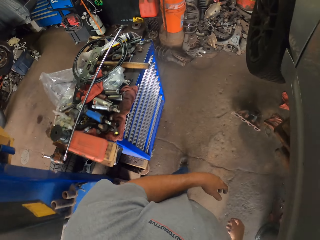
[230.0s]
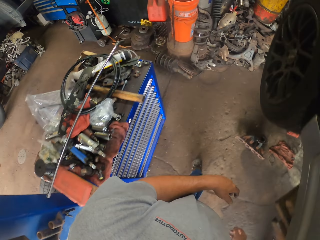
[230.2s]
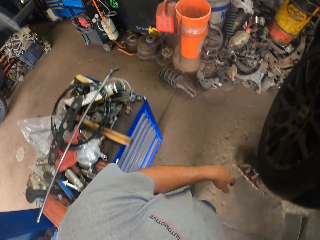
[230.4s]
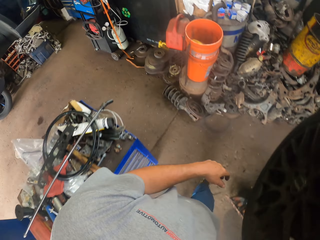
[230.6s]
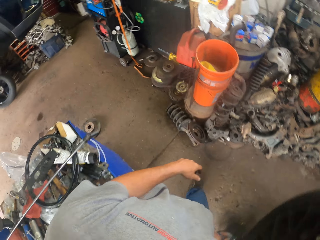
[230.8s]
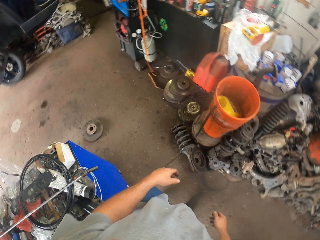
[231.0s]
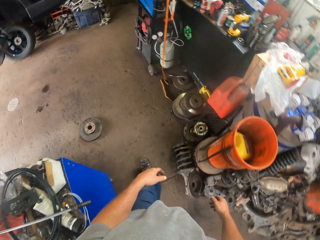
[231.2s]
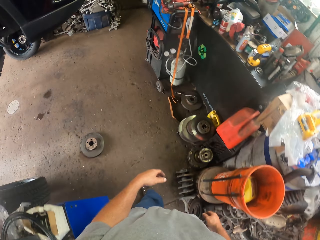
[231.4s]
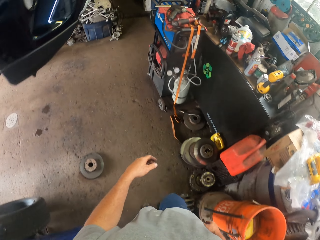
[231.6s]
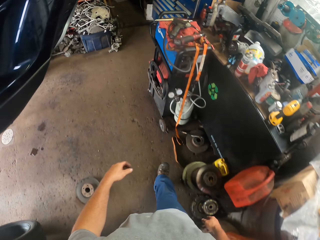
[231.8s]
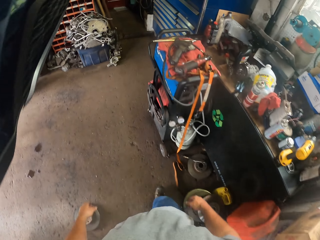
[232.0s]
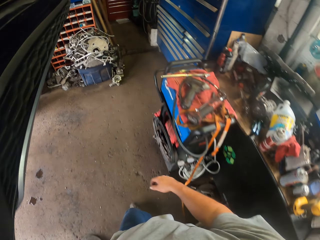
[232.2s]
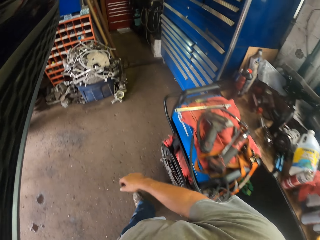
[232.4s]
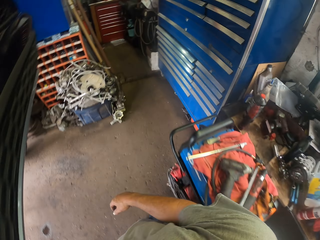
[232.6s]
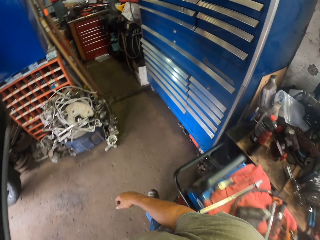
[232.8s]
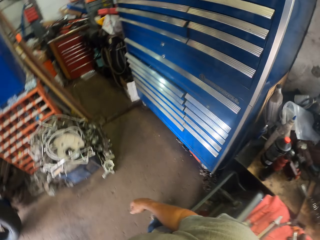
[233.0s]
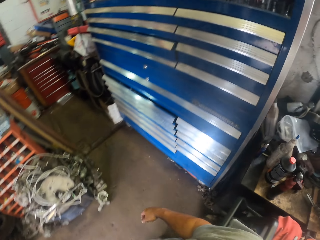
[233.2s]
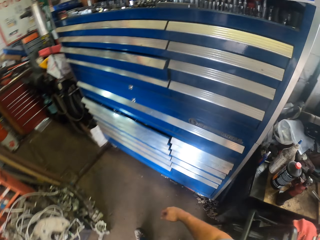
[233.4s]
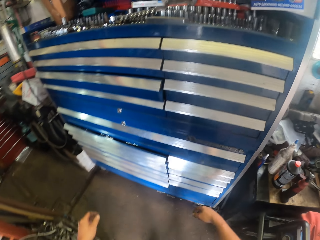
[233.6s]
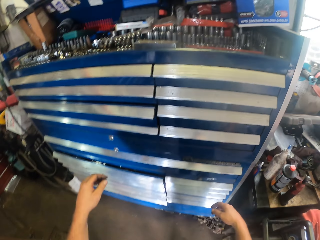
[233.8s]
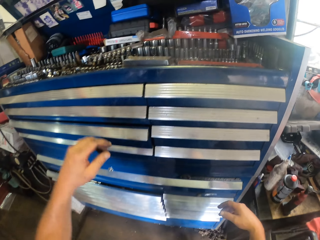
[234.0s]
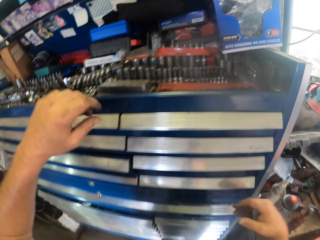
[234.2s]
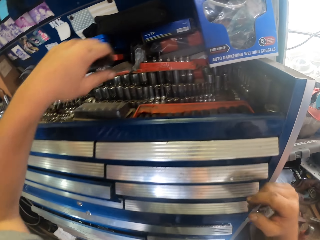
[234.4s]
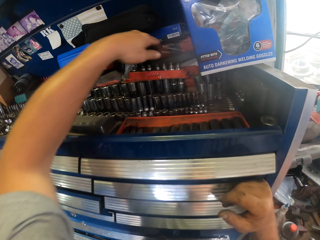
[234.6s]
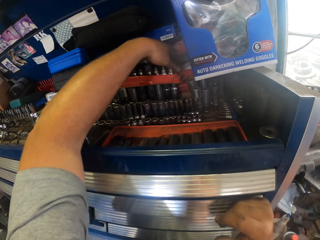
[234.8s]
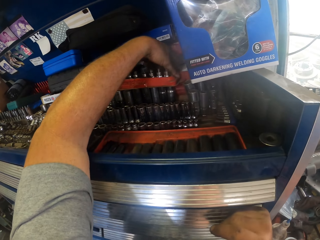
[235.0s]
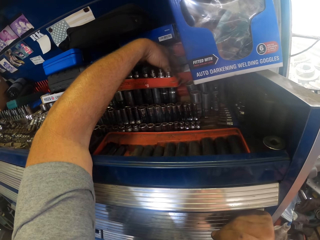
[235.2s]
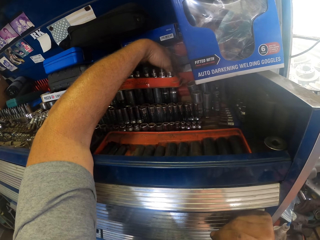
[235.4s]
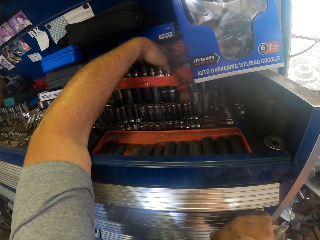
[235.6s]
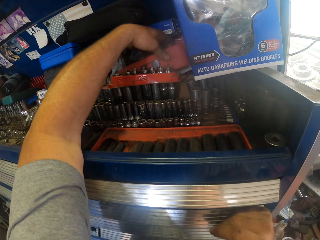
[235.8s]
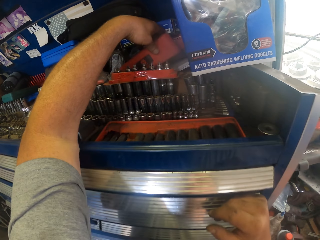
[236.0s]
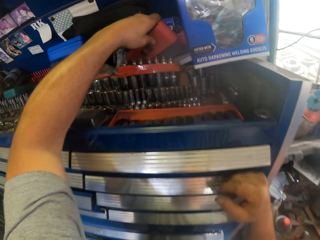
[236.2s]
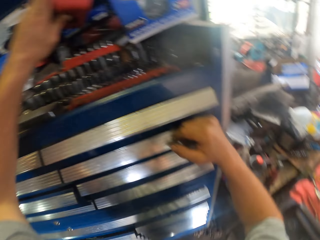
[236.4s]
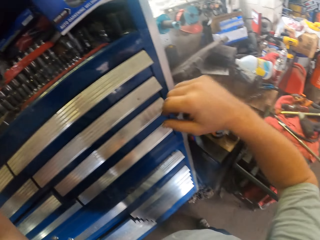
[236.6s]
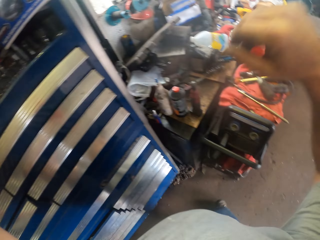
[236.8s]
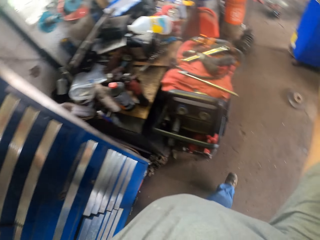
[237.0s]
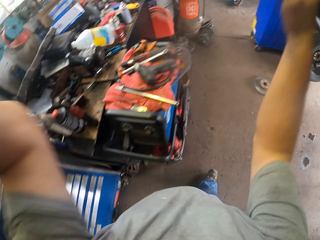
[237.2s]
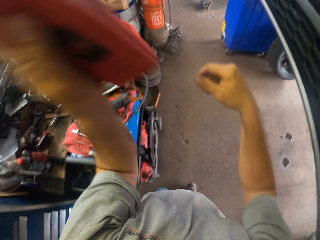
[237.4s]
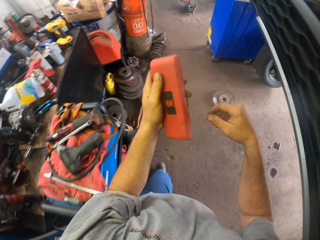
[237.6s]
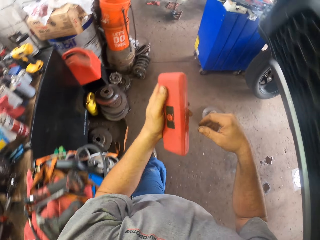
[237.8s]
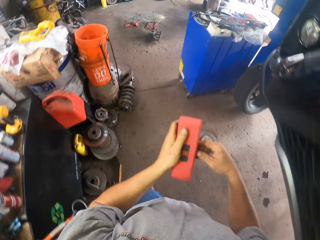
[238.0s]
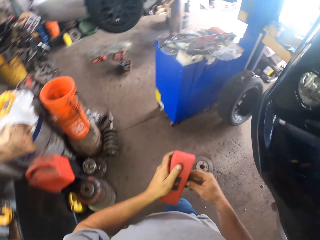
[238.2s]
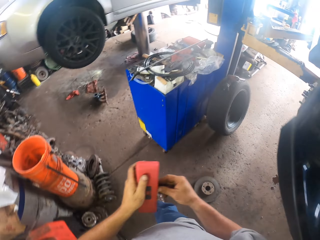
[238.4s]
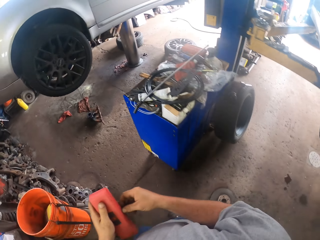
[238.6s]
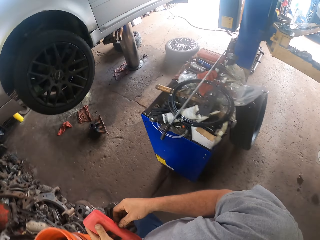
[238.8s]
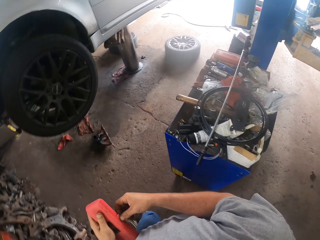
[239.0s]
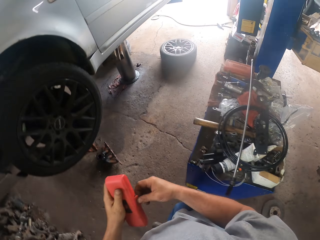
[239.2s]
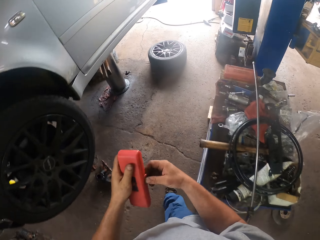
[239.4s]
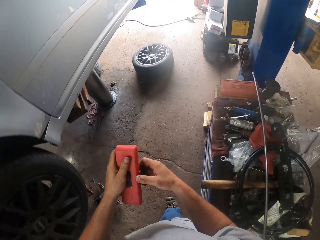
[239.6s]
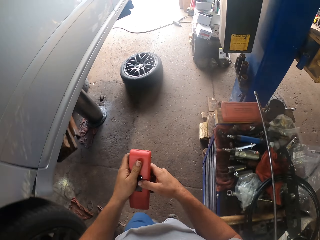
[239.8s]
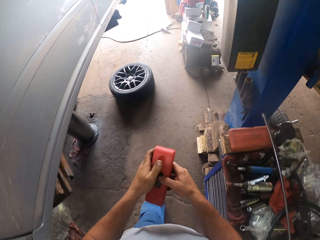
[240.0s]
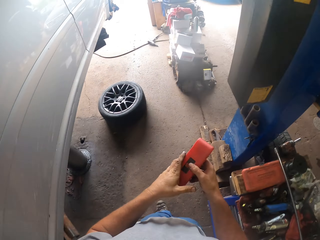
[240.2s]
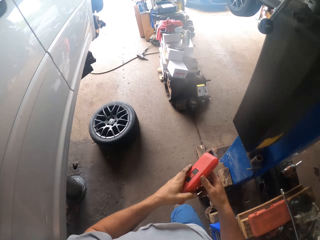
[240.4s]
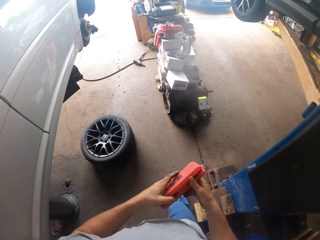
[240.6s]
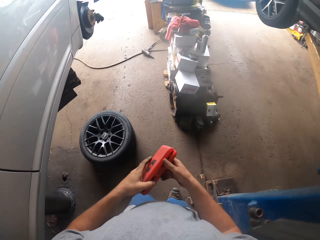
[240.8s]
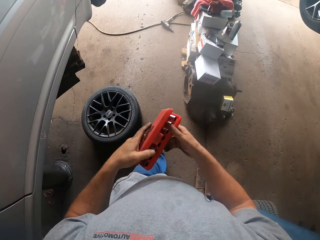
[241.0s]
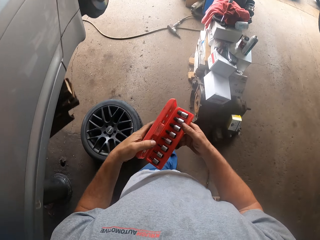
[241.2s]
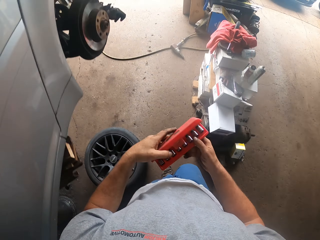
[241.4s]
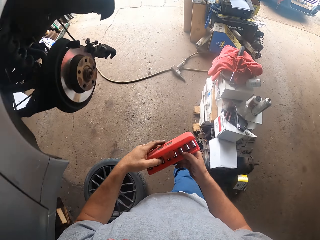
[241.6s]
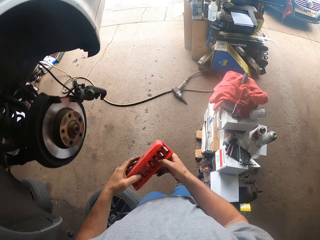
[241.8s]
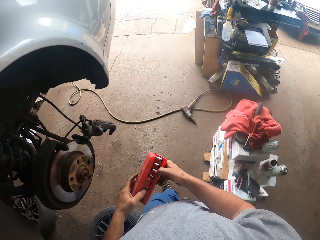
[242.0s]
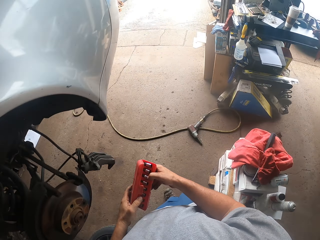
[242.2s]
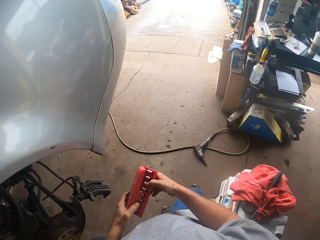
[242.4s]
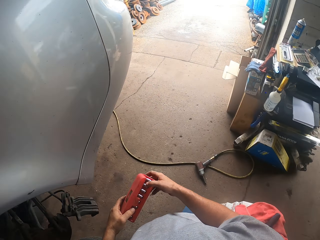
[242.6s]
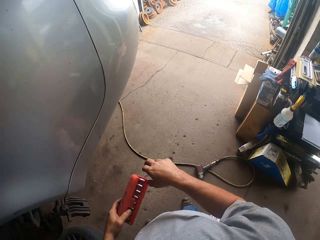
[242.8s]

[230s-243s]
The camera wearer walks around the room. They pick up a tool box from the shelf, walk around the room and open the tool box.

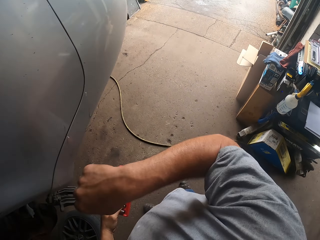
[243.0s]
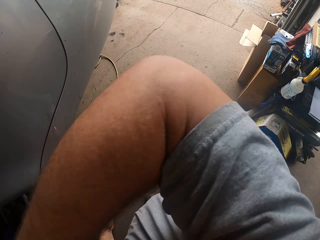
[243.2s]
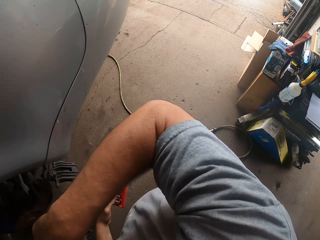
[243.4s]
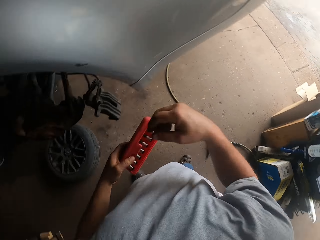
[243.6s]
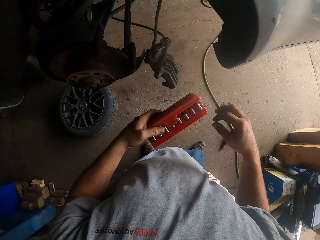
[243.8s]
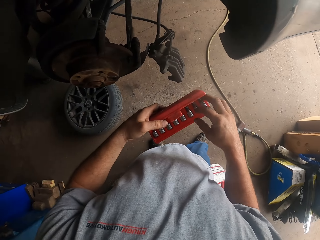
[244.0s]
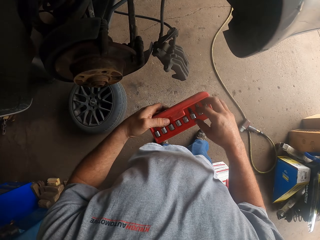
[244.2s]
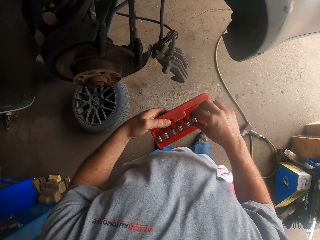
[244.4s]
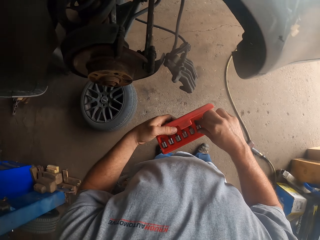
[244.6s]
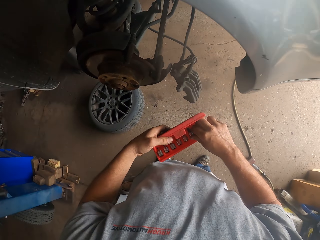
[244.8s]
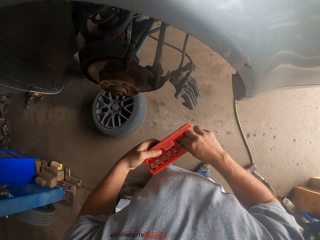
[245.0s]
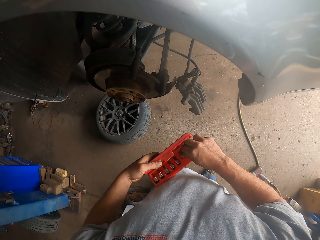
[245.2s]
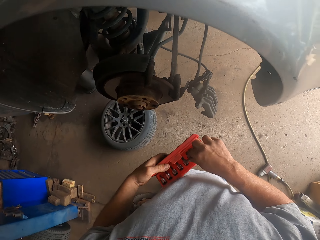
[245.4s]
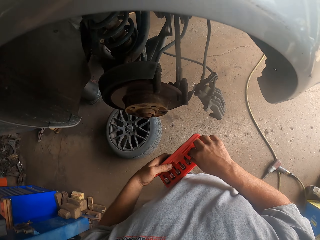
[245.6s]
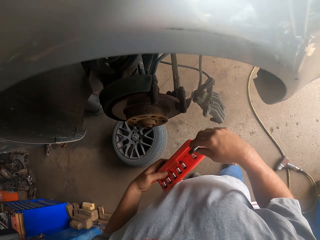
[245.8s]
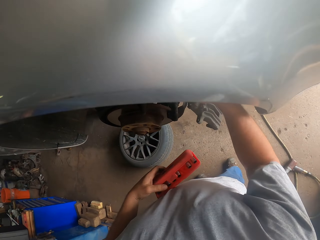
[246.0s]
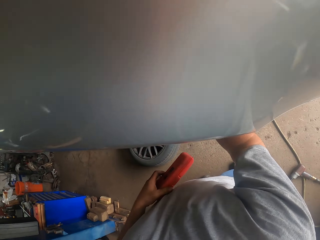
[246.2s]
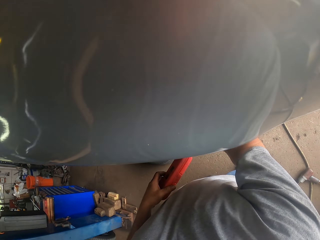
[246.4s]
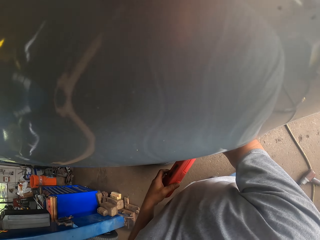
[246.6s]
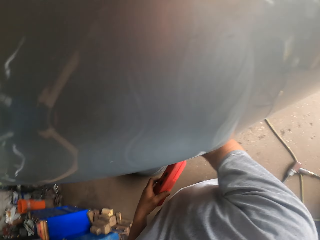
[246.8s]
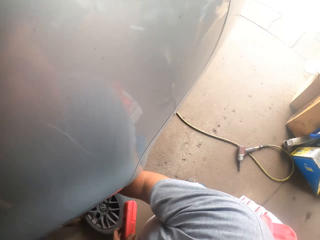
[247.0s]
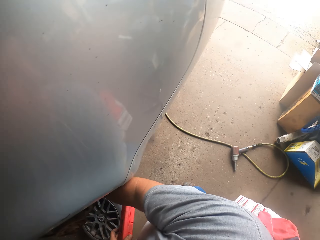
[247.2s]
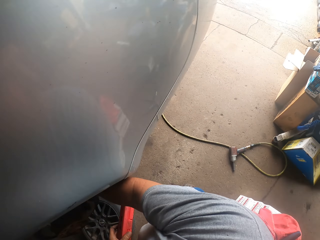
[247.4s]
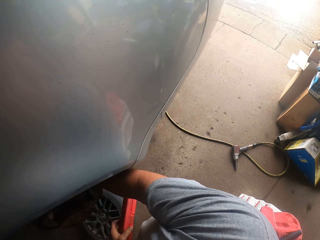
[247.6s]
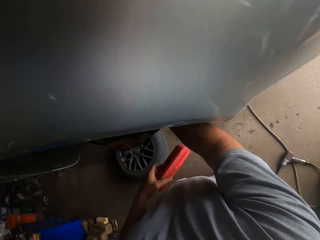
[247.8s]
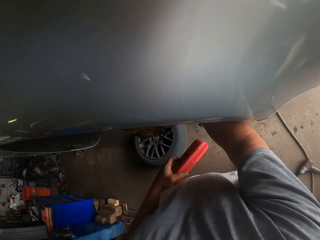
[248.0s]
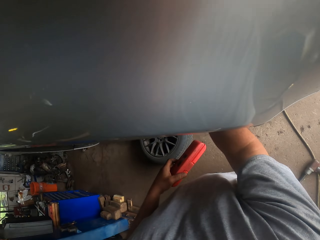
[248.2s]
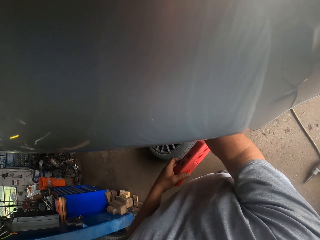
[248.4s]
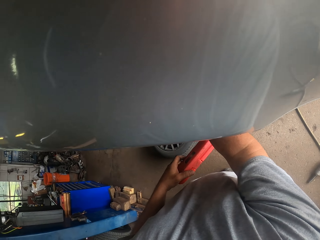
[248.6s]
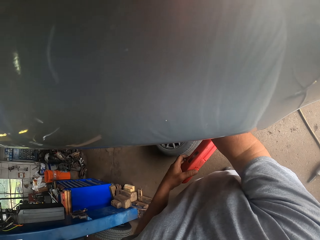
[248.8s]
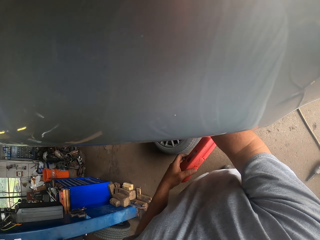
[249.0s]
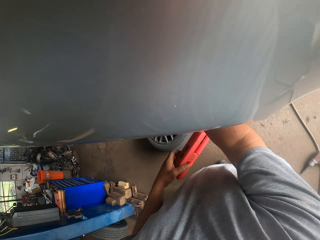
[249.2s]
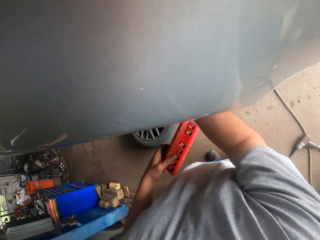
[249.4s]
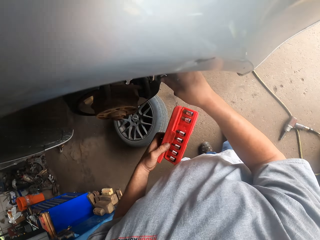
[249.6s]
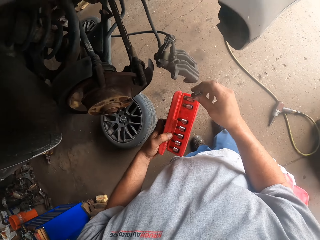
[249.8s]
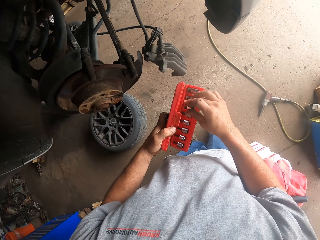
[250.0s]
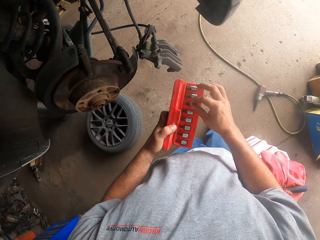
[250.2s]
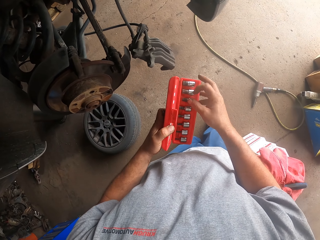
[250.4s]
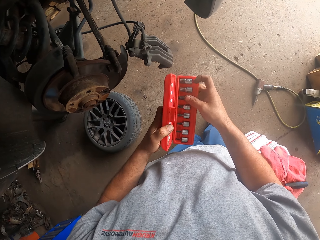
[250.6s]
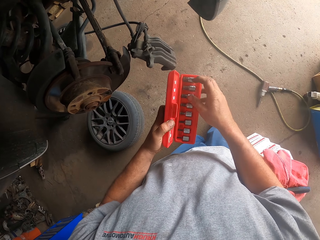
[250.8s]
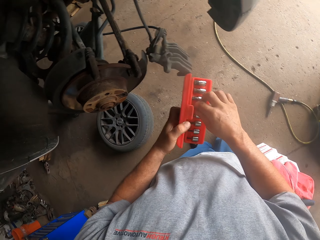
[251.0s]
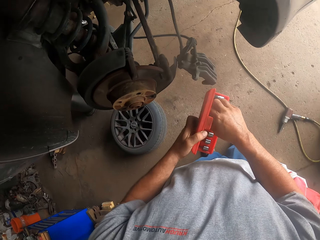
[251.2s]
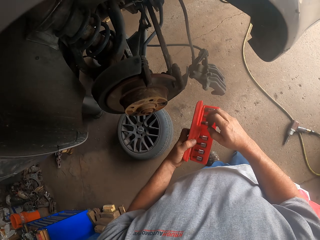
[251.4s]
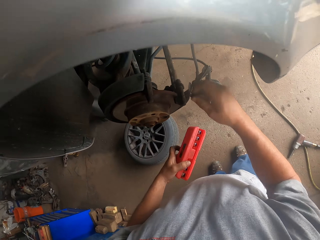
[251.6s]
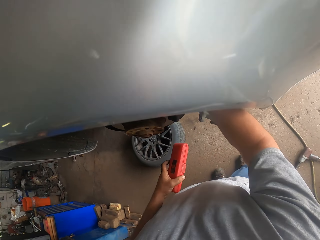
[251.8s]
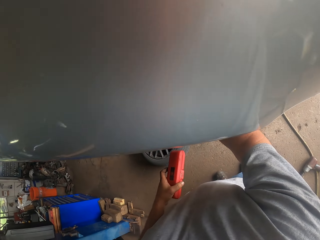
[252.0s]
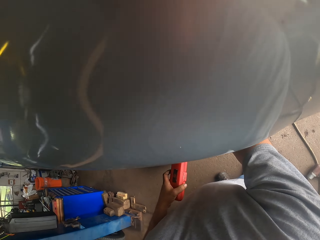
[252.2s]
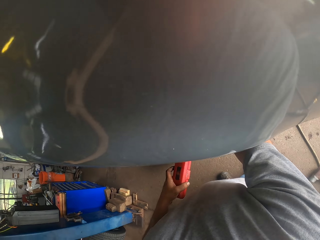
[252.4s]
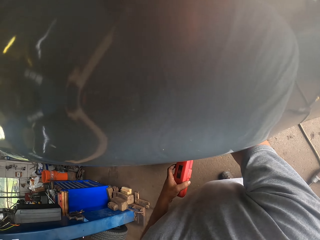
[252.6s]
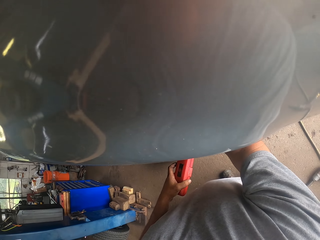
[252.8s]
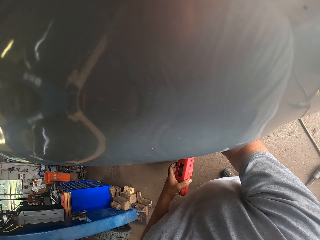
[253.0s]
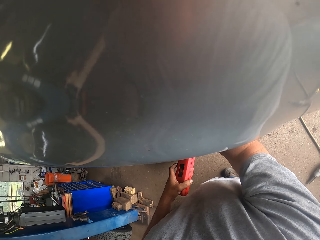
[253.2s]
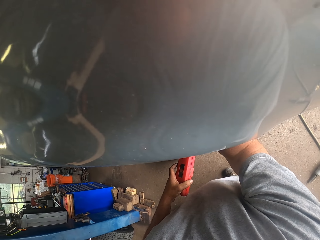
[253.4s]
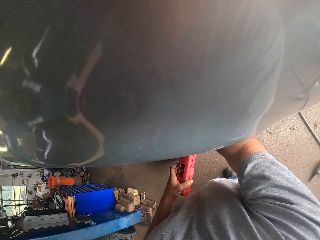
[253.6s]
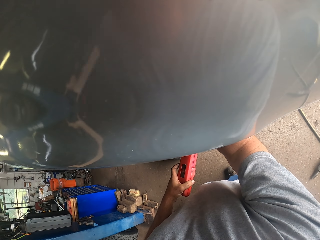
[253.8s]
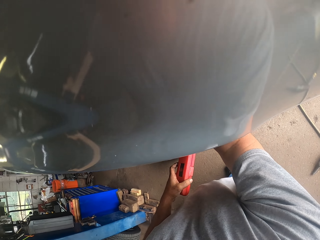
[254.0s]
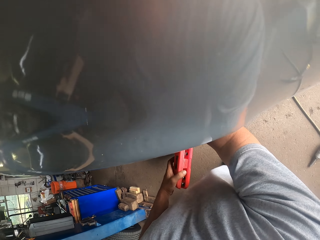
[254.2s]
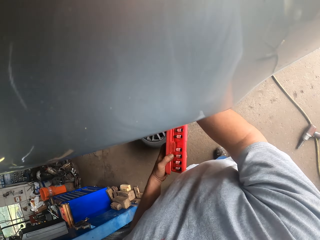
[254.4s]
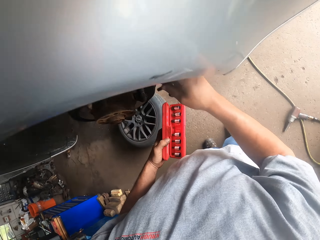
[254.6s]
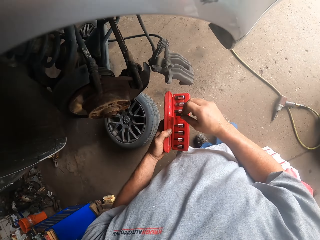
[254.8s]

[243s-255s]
The camera wearer moves a hand. They pick up a socket wrench from the box. They move a hand under a car. They put the socket wrench in a tool box. They pick up the socket wrench. They move a hand under the car. They fix the nuts on the car.
